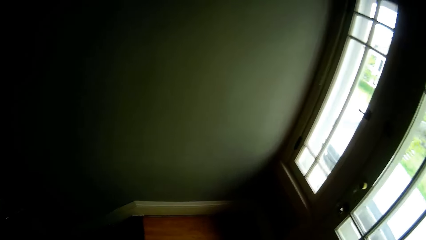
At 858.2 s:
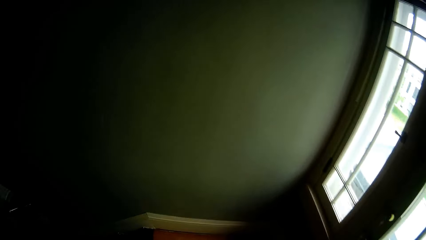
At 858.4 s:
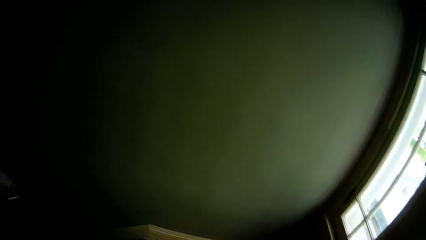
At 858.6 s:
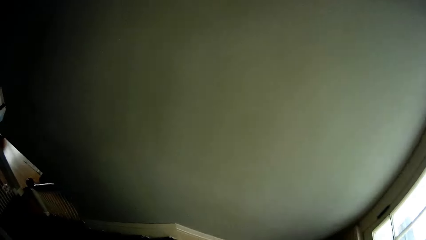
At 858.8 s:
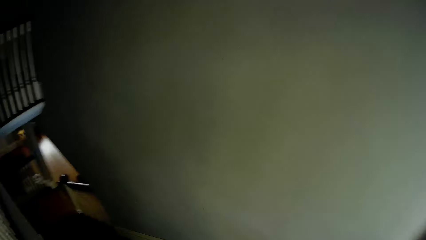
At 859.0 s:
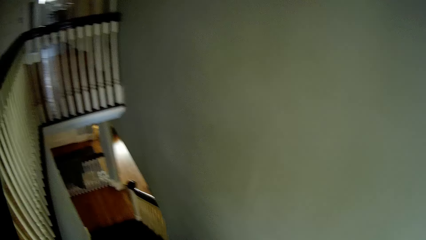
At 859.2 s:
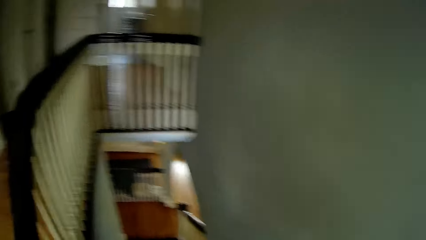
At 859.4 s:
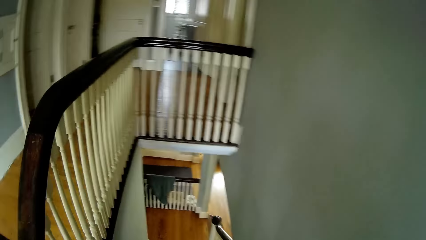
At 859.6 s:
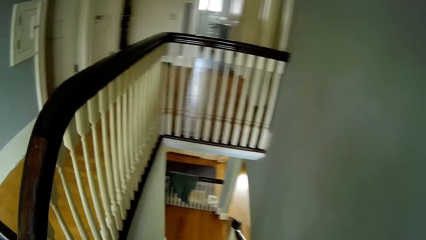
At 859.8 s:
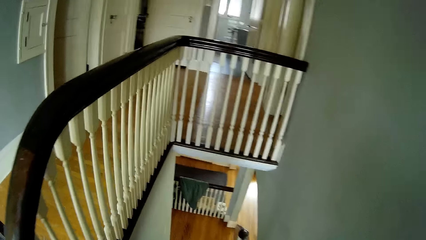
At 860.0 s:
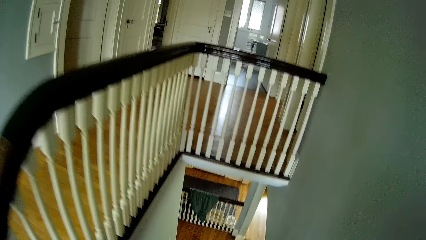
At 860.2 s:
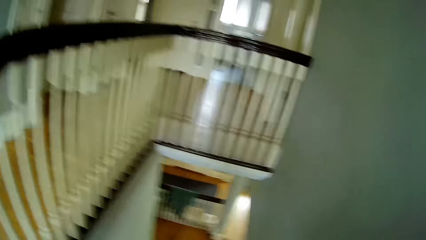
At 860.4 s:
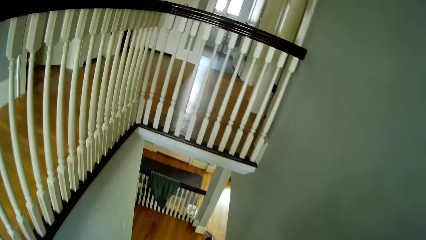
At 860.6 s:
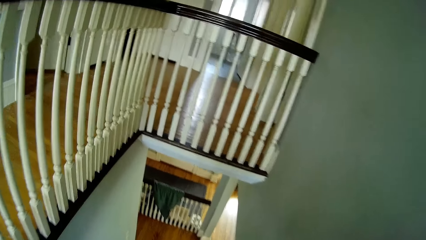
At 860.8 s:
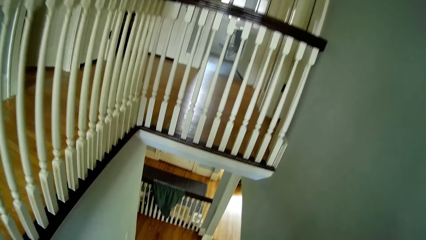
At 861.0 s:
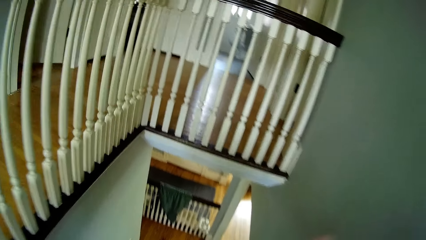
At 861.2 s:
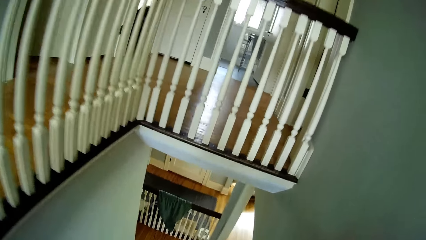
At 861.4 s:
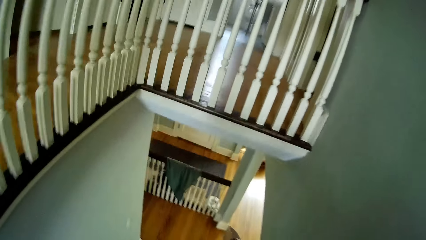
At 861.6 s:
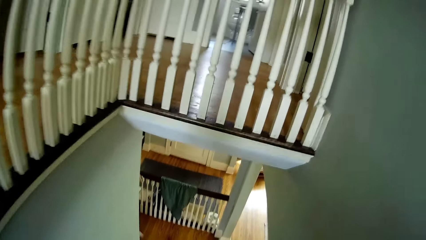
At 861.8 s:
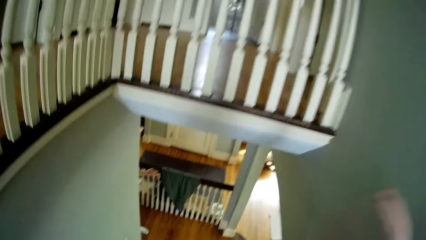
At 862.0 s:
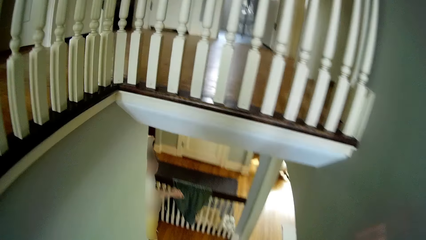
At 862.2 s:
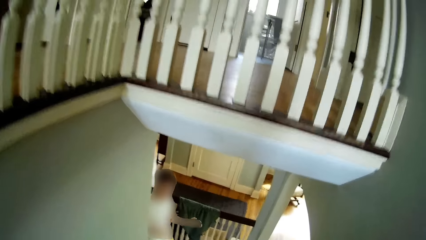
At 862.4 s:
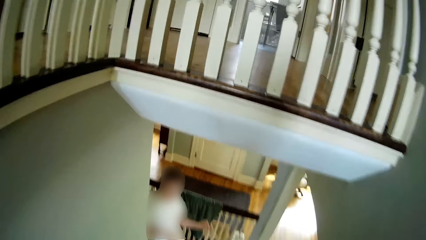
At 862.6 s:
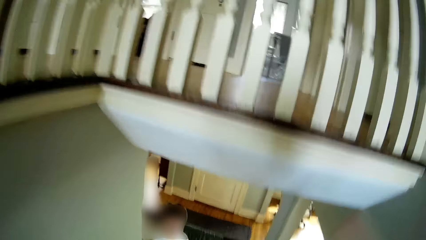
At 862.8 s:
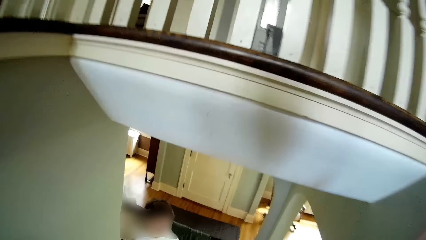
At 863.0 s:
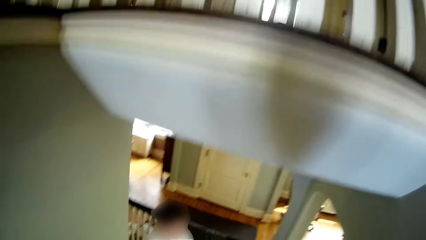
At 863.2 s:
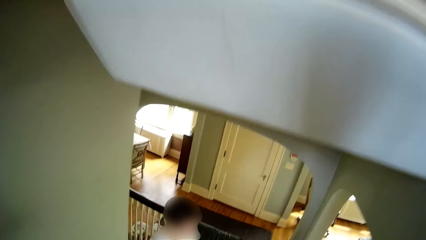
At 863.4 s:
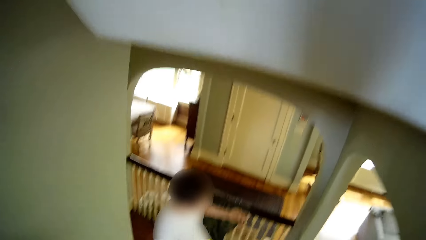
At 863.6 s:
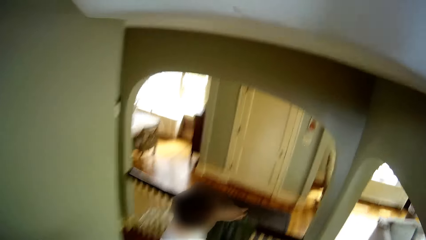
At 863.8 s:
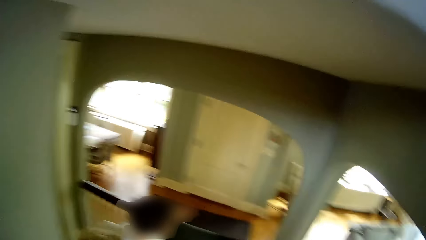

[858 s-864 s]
The camera wearer goes down the stairs. He claps his hands. A boy walks towards the camera wearer. The boy walks down the stairs.

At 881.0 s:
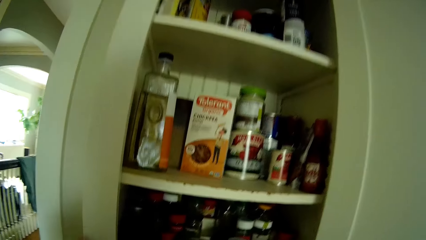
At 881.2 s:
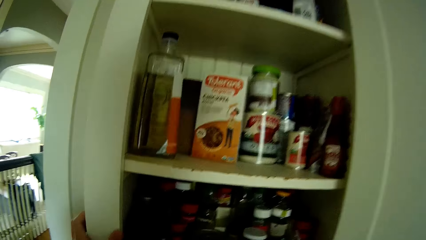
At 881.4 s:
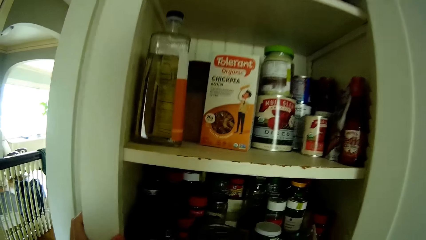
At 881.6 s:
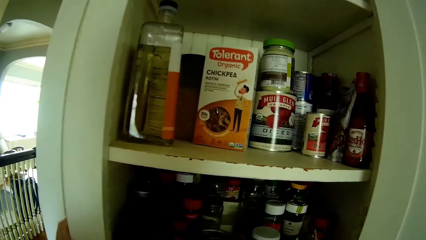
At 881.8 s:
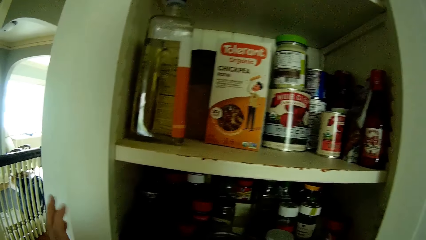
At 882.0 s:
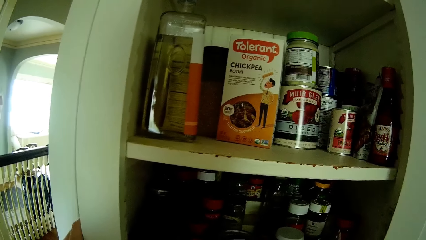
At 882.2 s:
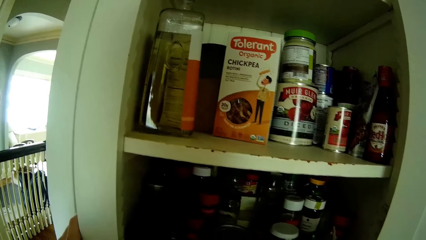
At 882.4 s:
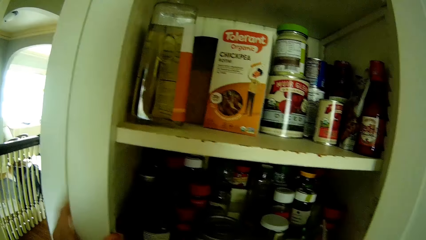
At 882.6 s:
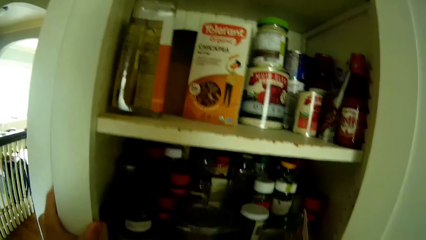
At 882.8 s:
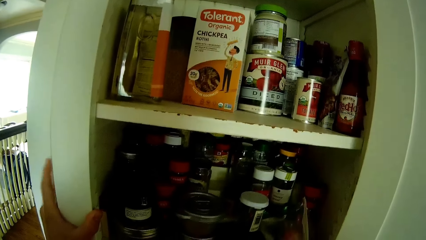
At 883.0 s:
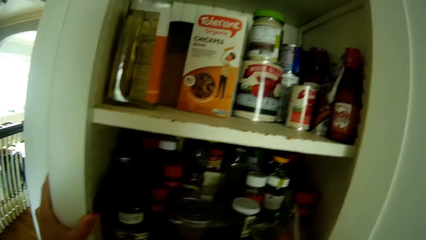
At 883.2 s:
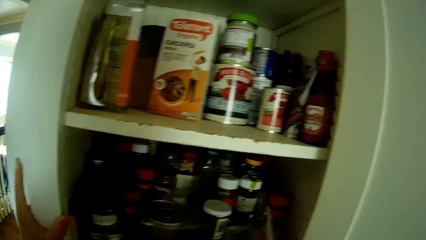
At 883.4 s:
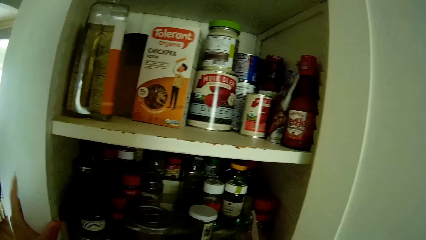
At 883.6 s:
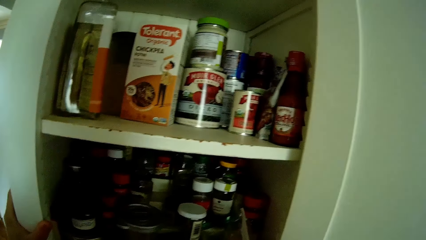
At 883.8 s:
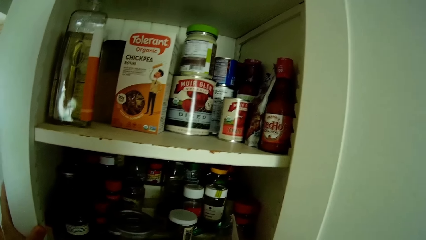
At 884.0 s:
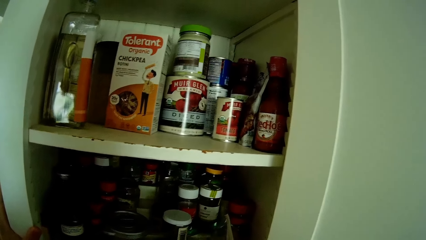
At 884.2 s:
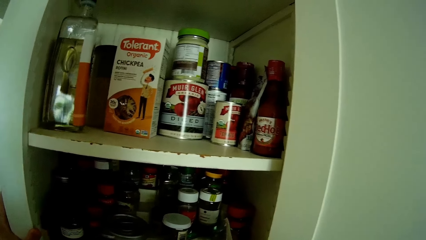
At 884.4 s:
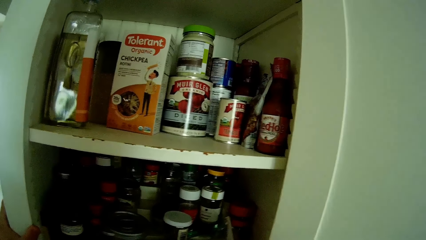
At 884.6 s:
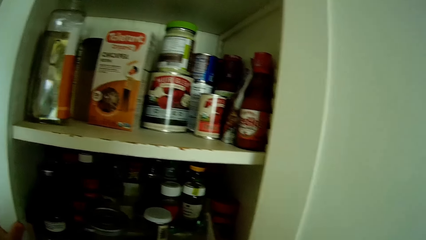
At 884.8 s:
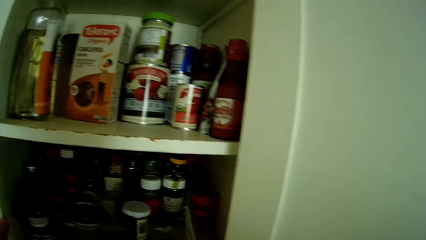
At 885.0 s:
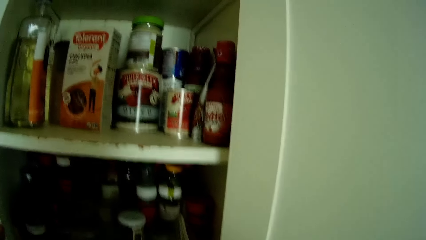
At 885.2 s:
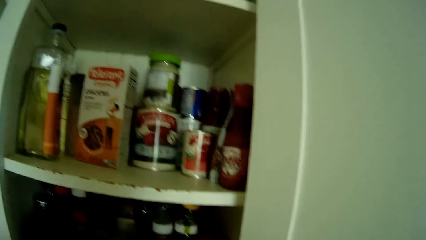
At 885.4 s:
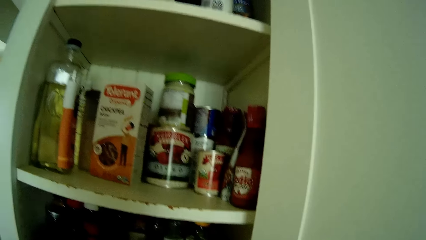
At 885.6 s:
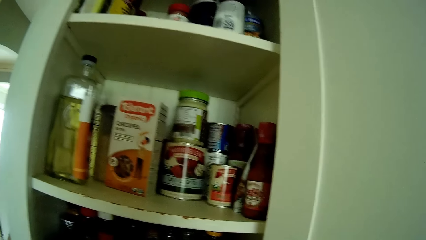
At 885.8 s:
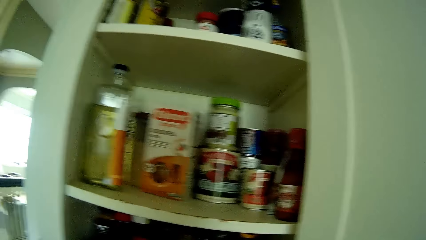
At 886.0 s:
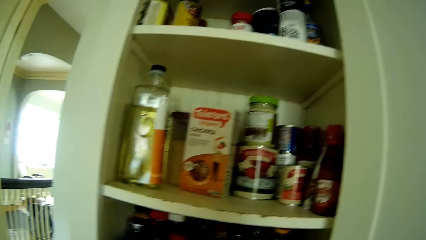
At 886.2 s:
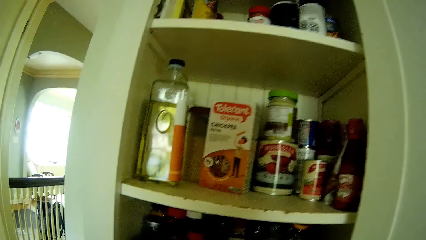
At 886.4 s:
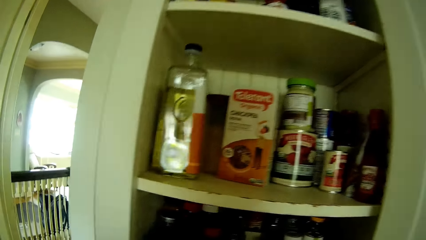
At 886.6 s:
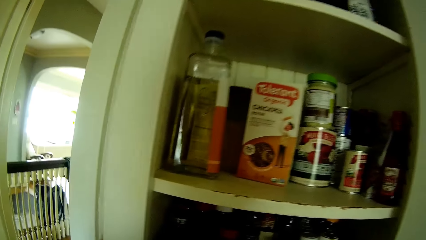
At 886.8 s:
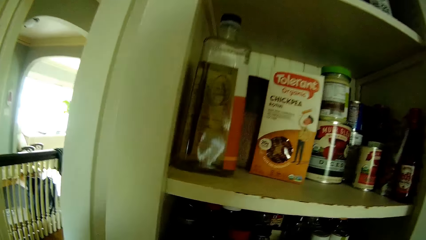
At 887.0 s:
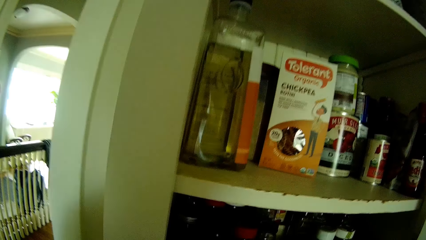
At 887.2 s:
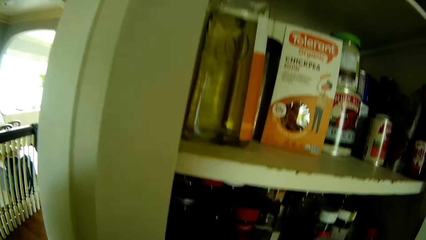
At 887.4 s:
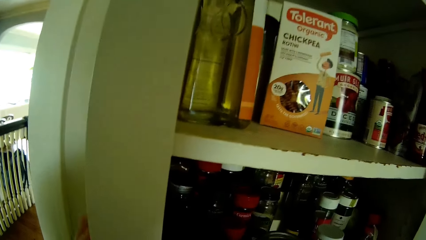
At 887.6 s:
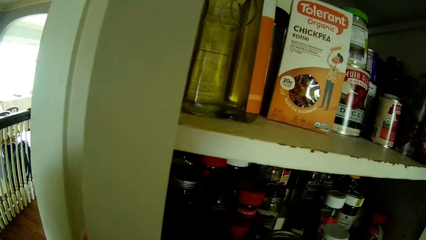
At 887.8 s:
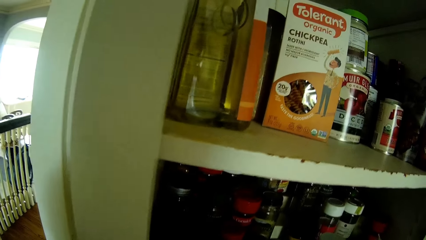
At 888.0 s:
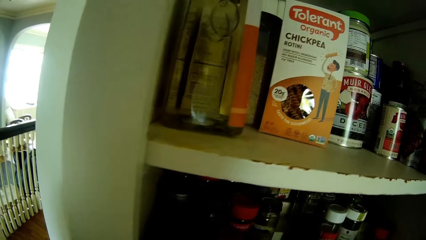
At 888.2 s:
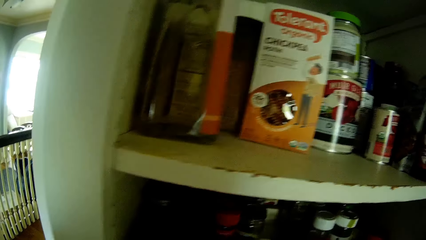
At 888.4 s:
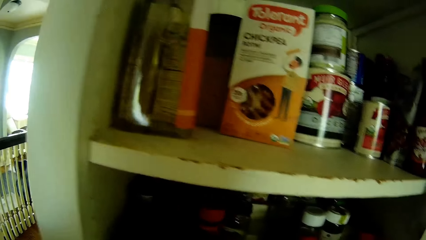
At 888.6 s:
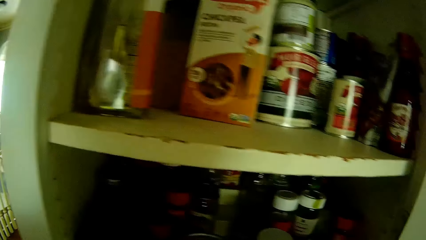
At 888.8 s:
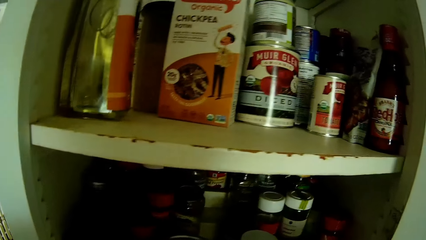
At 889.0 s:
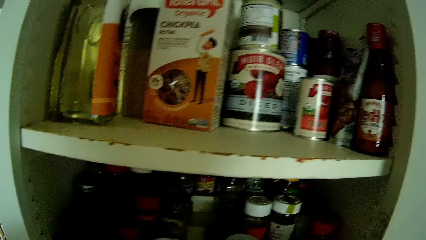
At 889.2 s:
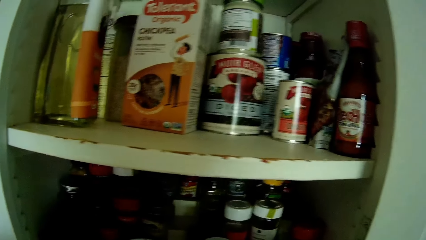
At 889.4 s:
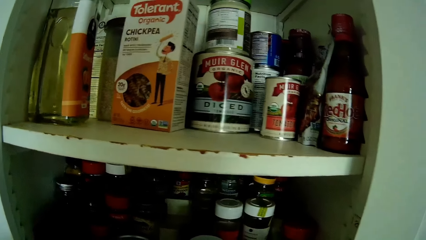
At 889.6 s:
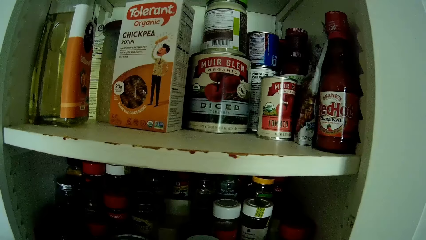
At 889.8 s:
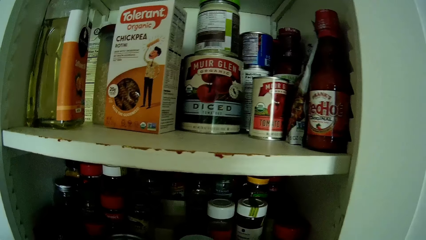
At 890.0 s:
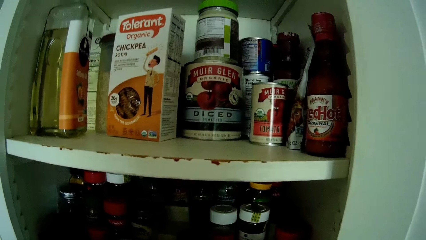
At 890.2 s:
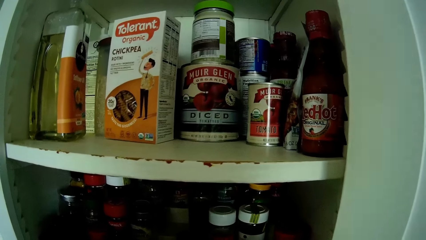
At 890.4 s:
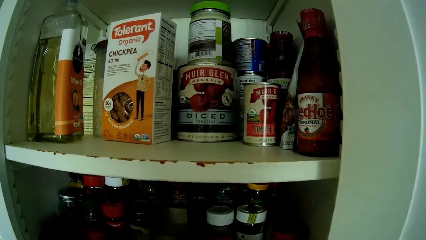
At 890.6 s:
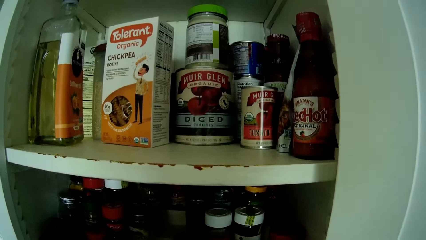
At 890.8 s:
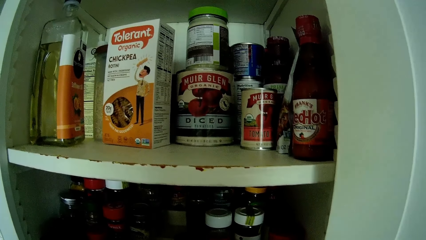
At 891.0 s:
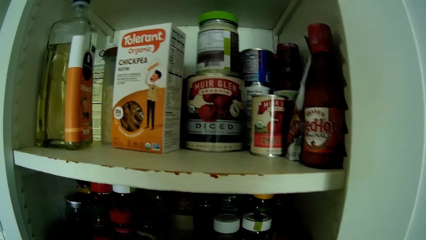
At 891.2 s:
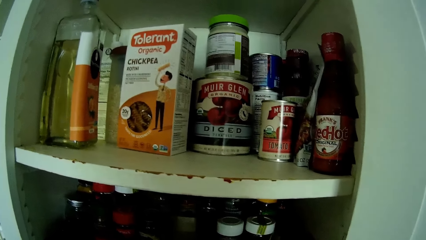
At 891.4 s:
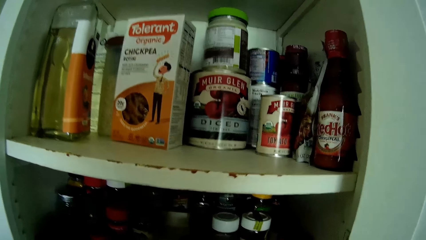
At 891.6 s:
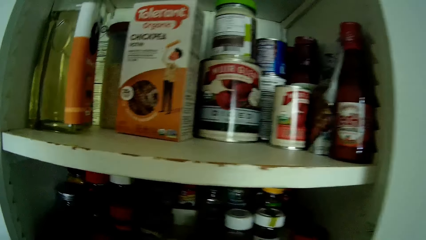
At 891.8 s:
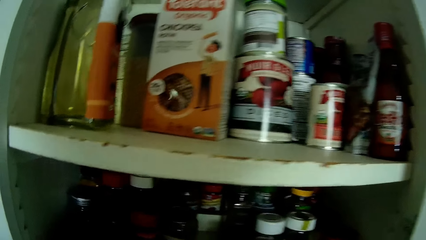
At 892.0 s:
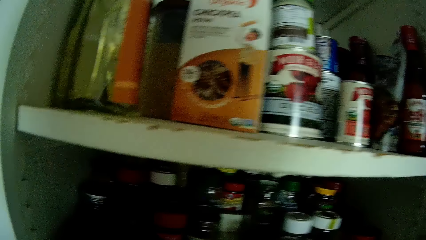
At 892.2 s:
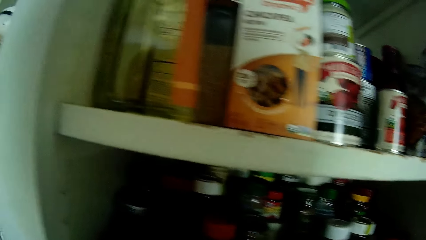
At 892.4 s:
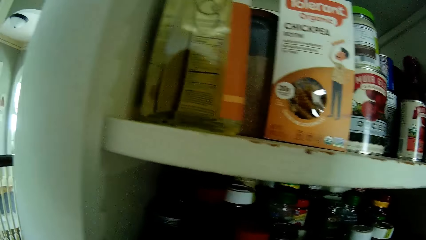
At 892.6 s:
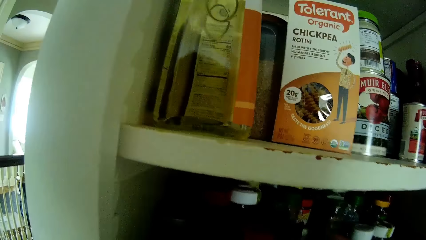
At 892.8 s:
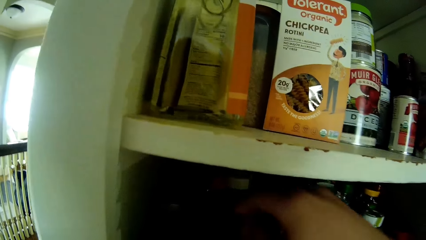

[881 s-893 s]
The camera wearer places his left hand on the kitchen cabinet. He taps the kitchen cabinet with his left hand.
